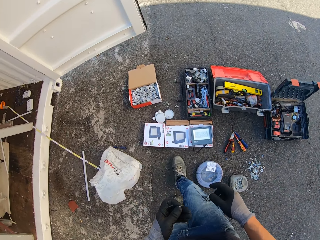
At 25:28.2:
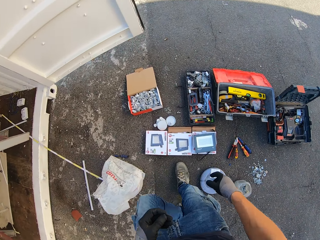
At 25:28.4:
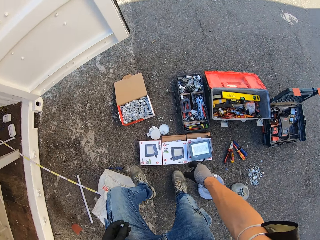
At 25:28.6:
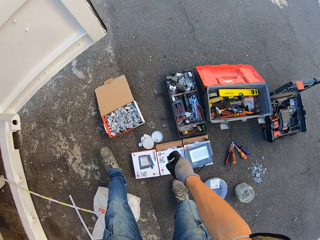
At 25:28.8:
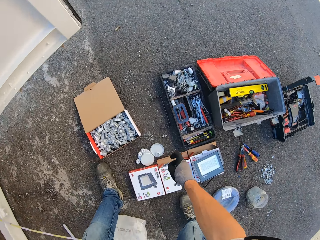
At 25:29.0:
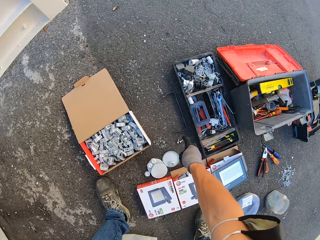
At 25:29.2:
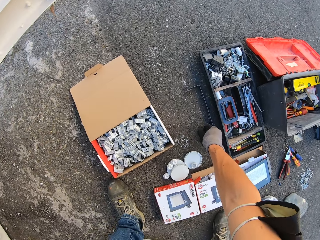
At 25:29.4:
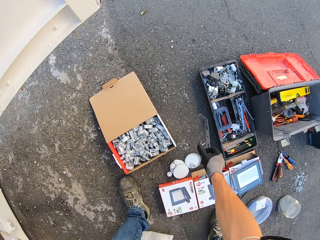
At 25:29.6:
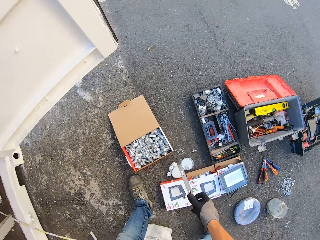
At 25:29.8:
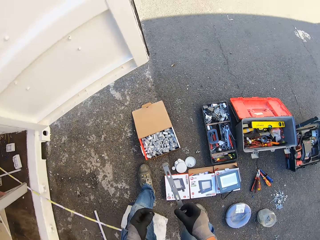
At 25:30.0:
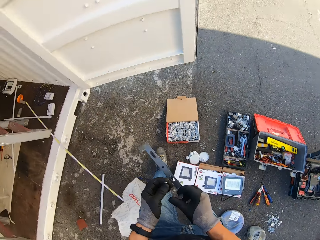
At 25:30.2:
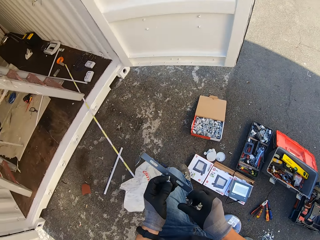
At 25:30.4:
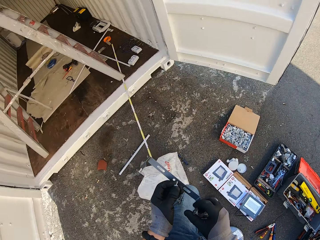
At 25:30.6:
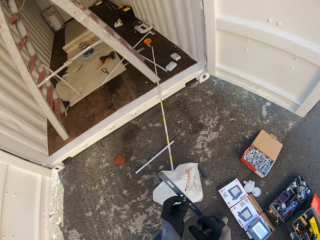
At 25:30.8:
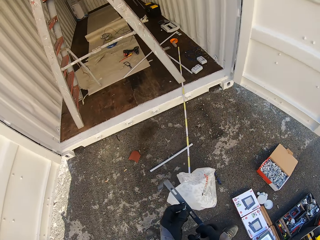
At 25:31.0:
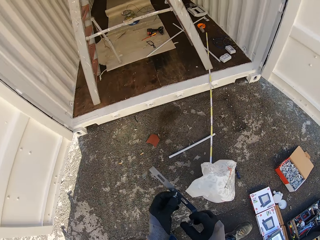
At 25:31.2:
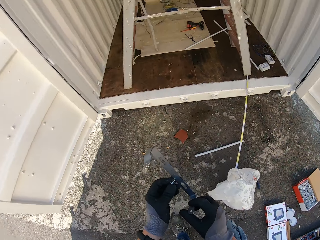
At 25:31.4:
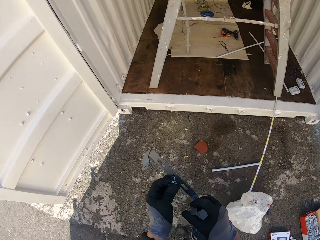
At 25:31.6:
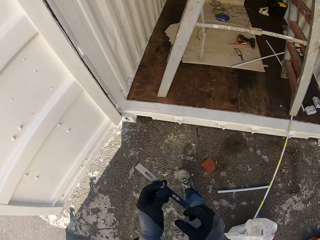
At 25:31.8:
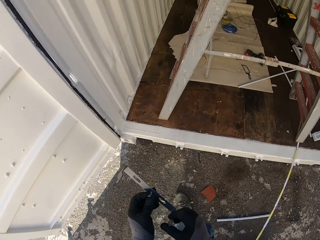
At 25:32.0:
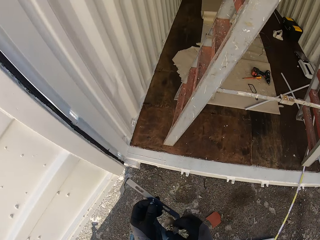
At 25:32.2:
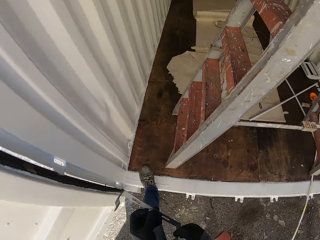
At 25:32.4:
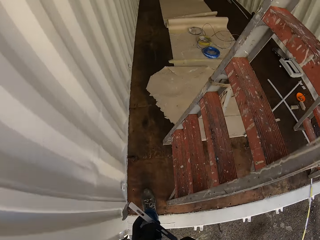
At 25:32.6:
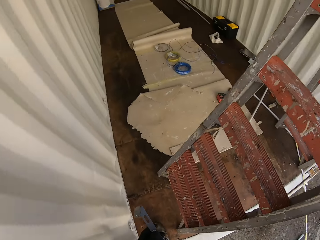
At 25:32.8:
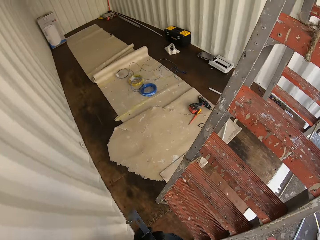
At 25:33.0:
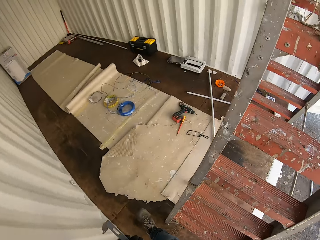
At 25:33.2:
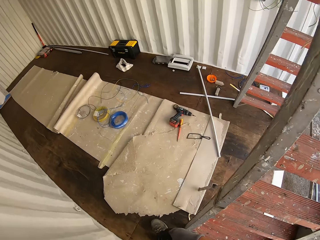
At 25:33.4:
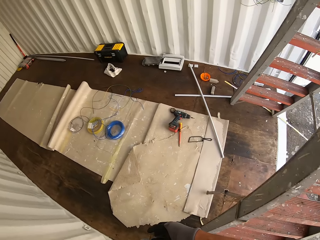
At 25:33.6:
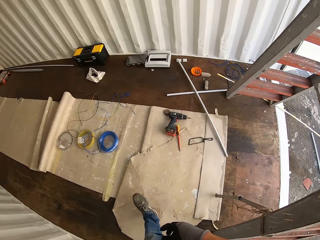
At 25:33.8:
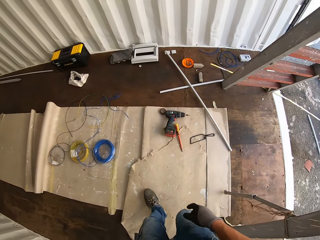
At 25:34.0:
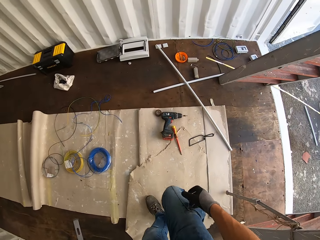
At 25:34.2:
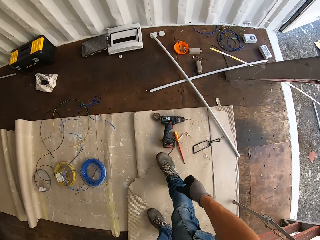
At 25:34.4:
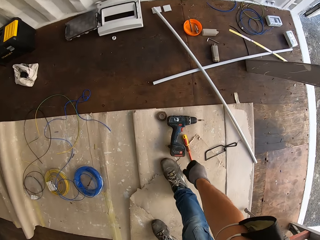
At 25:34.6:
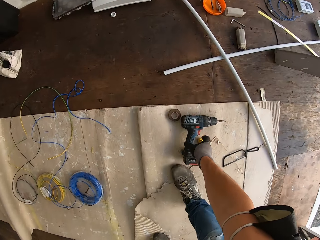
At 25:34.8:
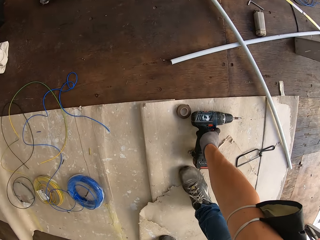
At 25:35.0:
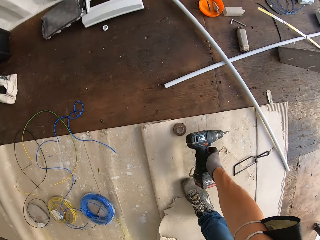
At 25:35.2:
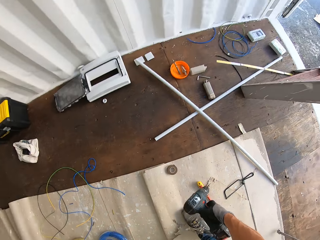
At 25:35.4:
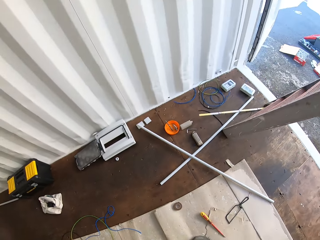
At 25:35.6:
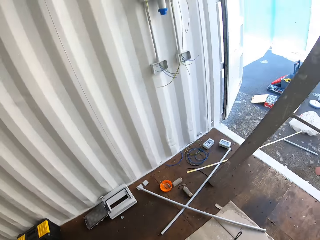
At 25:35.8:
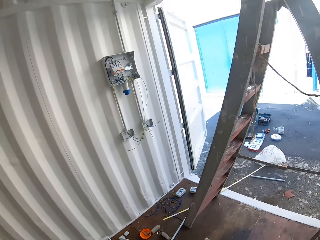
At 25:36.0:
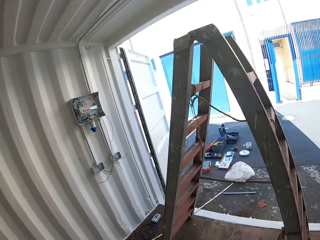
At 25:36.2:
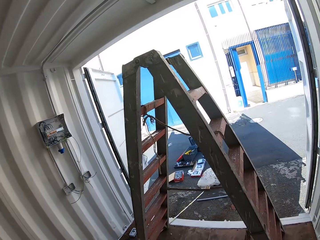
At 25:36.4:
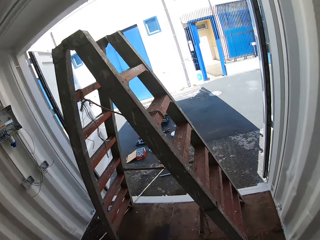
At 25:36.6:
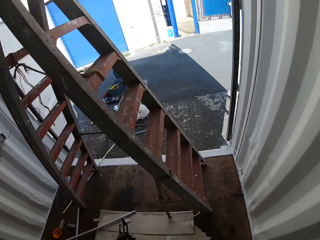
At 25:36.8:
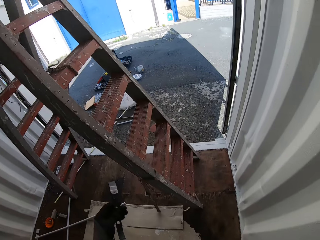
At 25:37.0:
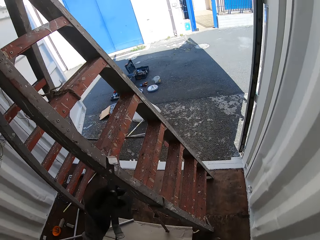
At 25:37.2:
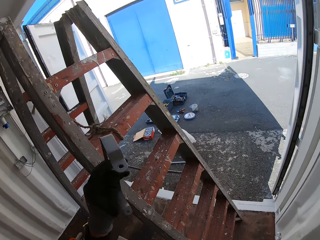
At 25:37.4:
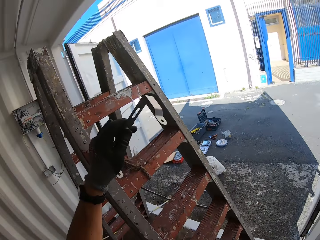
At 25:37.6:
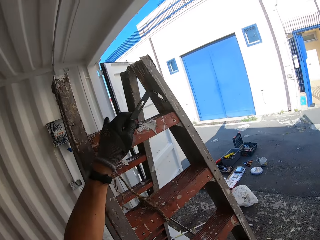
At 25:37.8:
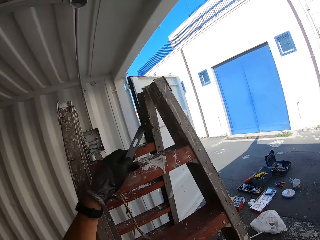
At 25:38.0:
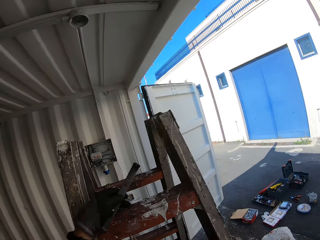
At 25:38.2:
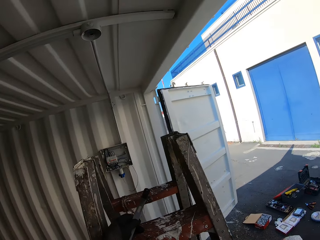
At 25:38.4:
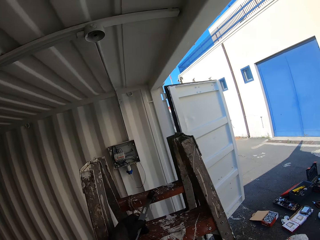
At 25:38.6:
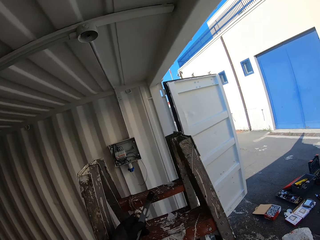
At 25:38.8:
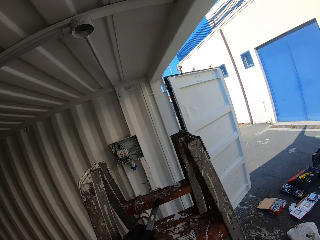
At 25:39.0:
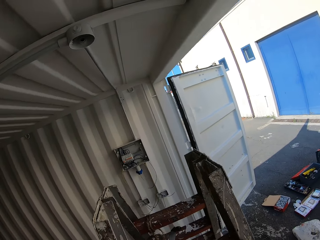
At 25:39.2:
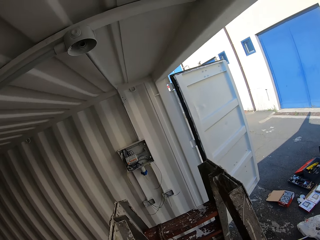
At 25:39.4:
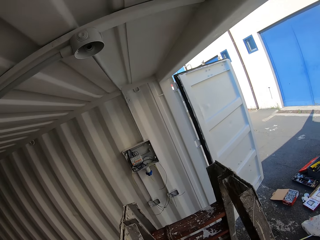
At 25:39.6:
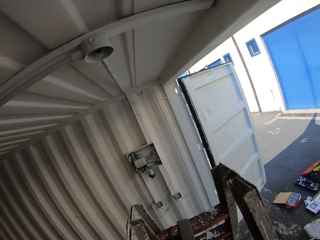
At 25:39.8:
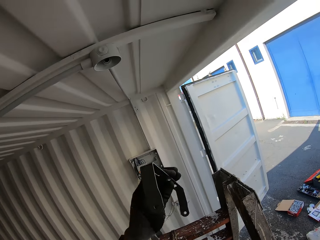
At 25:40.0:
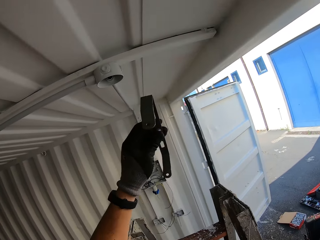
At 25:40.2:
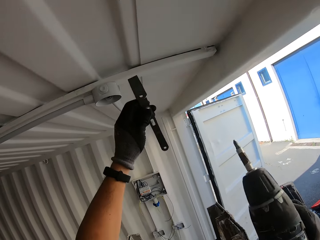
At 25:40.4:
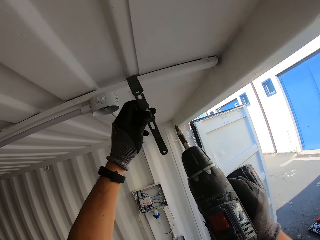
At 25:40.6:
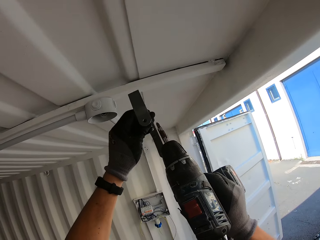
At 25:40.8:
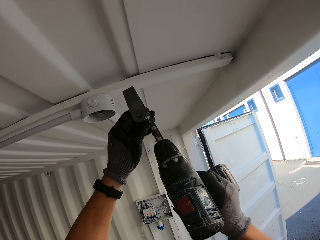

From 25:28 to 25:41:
The camera wearer picks up a metal light holder from the ground. They walk around the container. They walk in the Conex box. They pick up the drill from the ground. They climb up the ladder.

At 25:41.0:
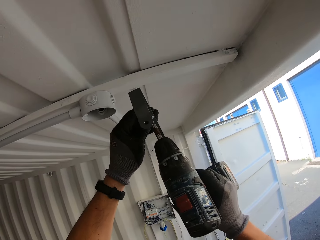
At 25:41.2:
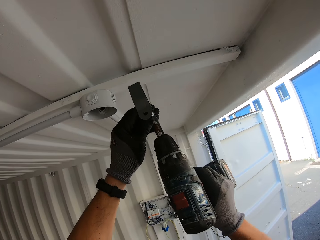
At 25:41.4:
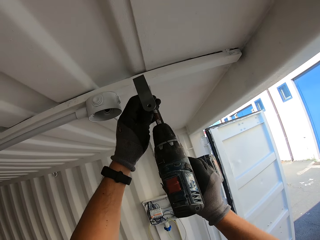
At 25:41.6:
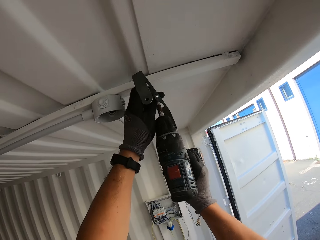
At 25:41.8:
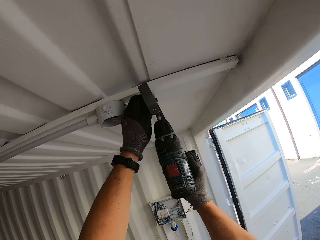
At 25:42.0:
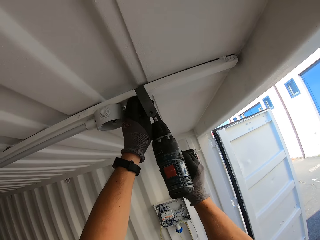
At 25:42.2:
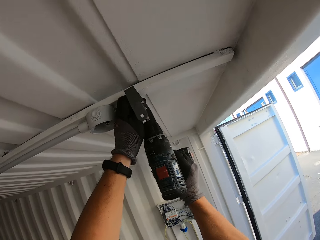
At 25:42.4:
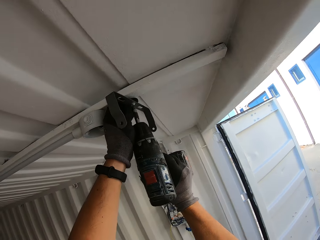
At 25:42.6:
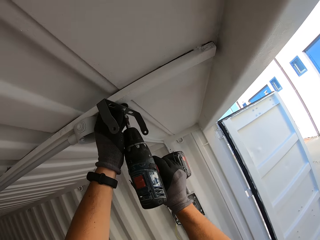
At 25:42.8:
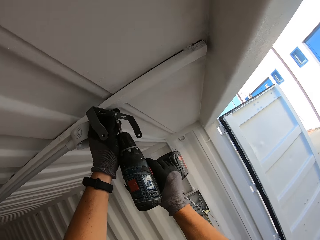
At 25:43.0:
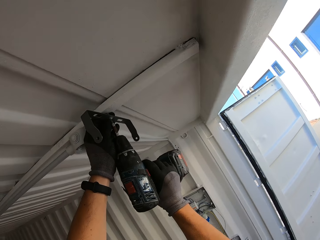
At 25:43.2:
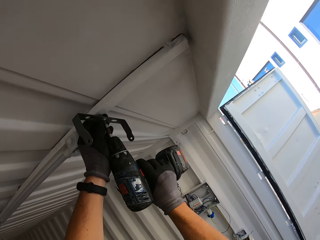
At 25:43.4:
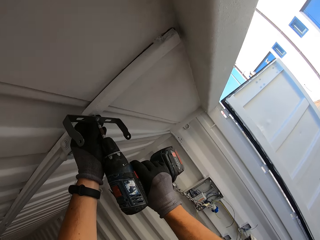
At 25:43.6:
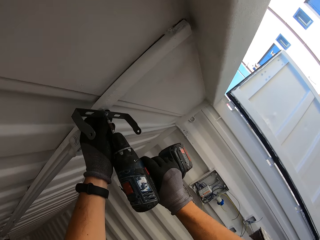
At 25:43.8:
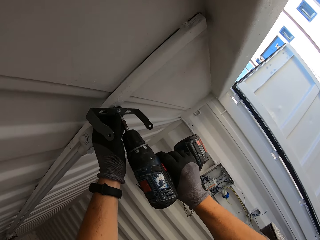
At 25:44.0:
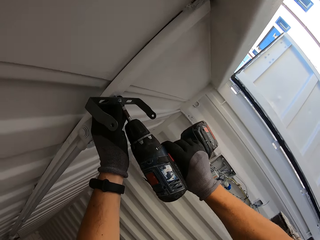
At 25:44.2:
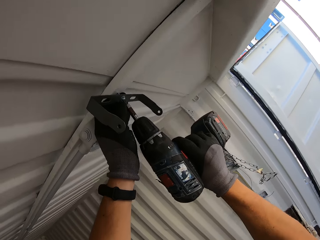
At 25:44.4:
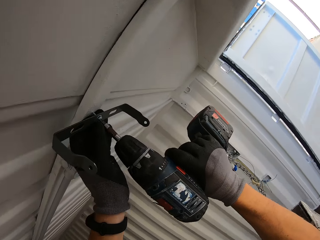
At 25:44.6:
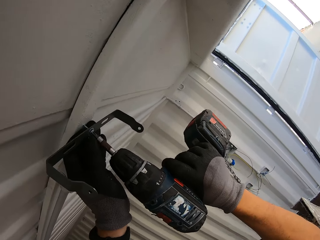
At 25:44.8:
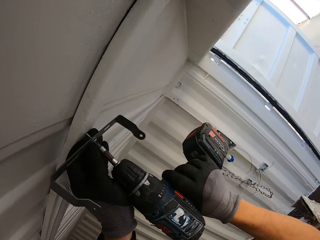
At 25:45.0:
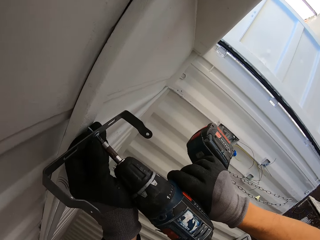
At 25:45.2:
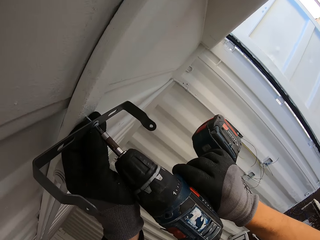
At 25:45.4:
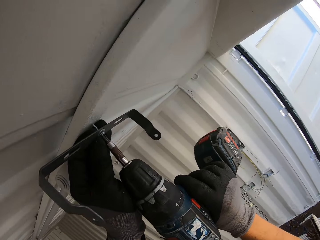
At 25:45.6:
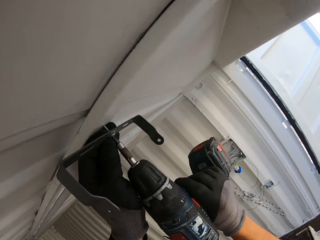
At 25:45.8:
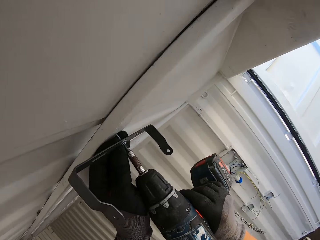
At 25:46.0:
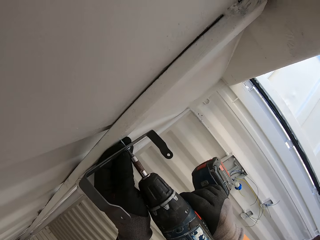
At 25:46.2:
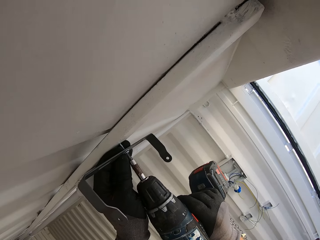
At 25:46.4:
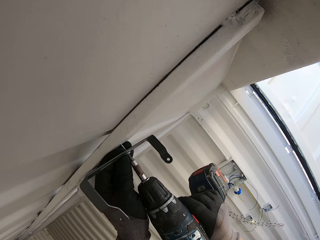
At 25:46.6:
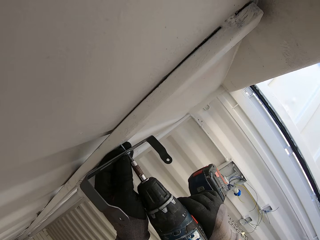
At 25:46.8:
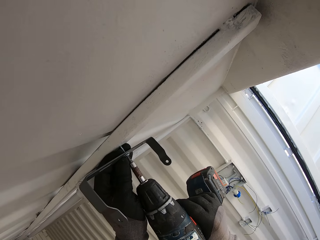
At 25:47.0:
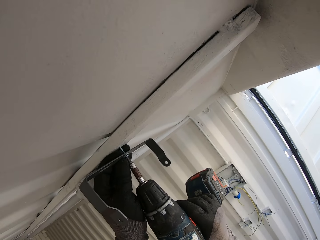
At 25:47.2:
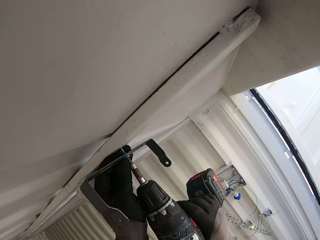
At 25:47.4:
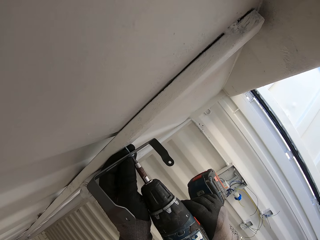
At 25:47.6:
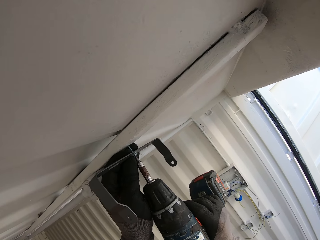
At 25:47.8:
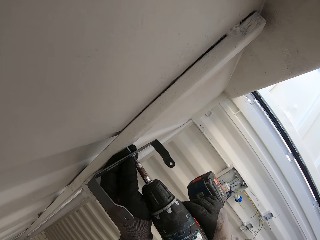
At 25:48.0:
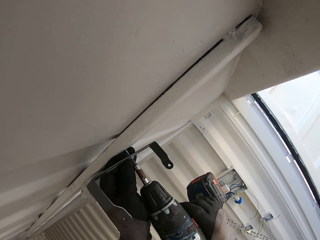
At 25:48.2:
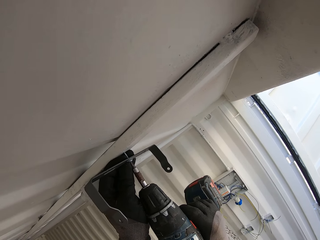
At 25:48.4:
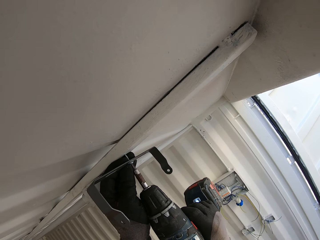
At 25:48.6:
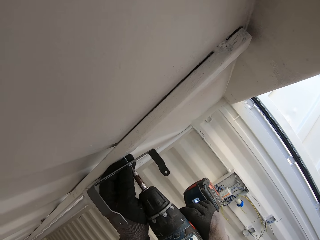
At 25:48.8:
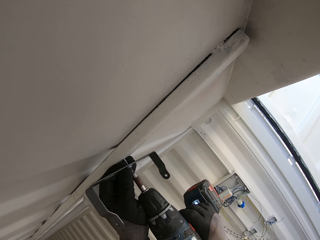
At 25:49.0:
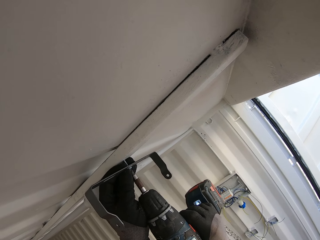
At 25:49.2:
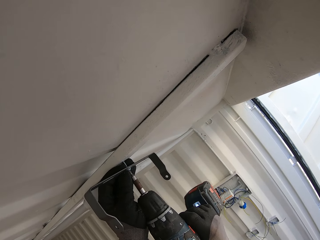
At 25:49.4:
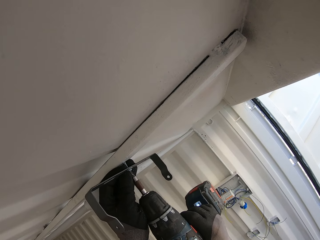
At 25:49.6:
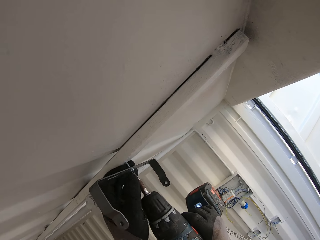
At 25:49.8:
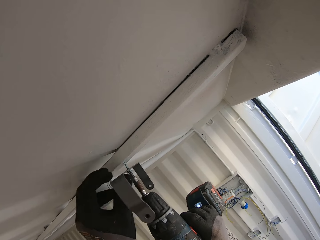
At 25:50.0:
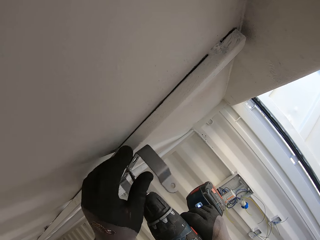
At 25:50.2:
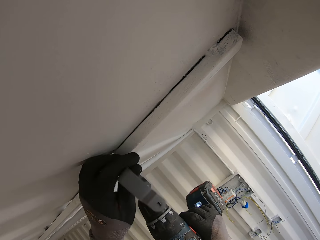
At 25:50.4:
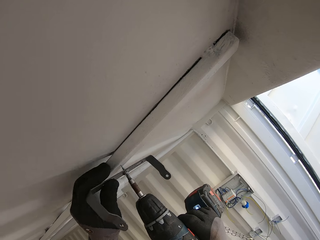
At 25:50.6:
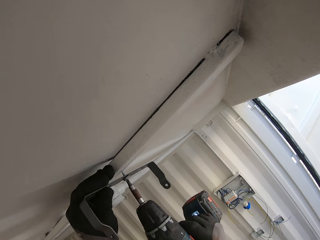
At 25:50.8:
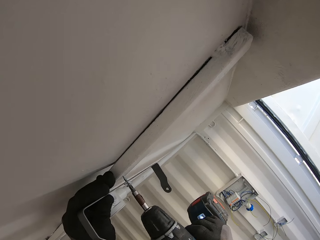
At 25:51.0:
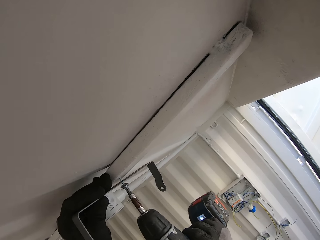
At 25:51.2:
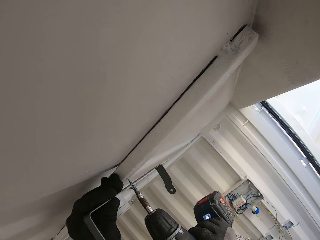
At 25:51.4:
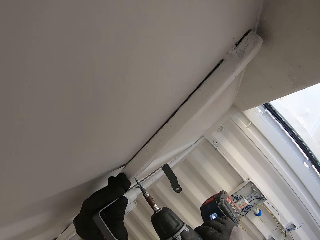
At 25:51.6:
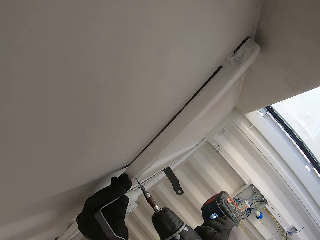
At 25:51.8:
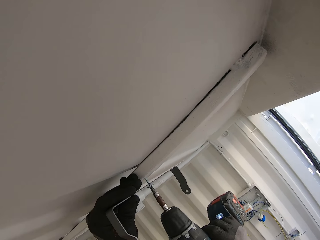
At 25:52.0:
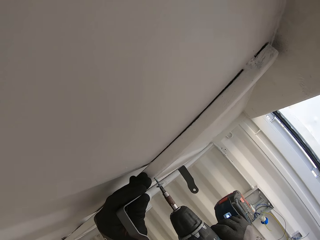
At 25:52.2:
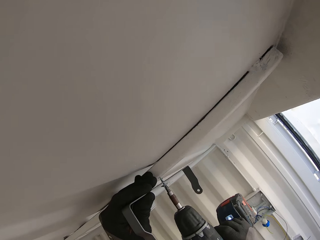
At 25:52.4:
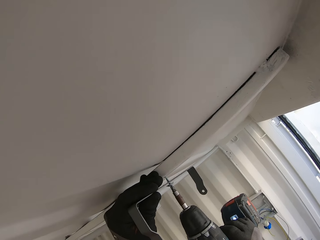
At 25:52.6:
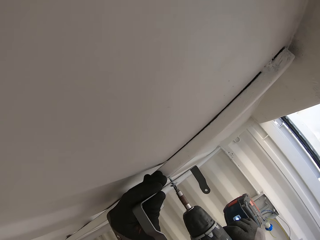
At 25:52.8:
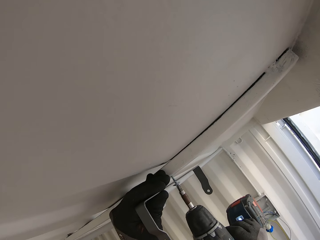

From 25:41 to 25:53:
The camera wearer slots in the screw. They put the drill on the upper part of the Conex box. They drill the screw through the metal light holder. They drill the light handler on the upper part of the Conex box.
